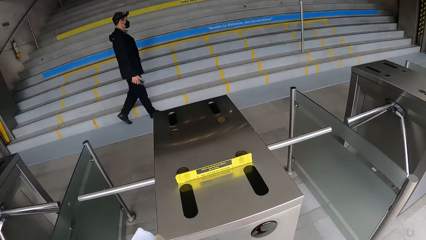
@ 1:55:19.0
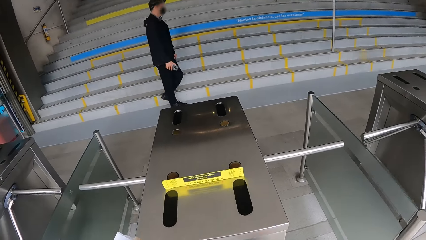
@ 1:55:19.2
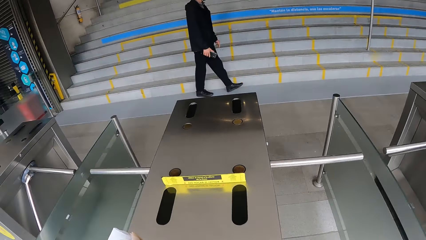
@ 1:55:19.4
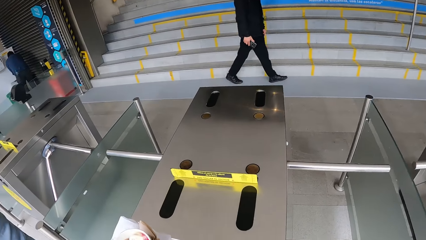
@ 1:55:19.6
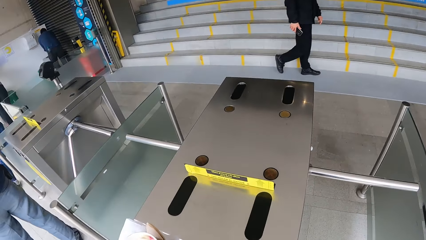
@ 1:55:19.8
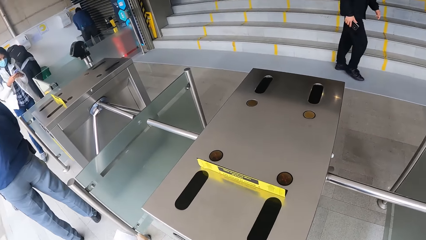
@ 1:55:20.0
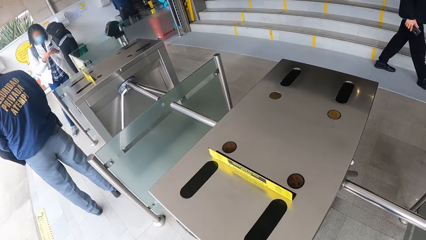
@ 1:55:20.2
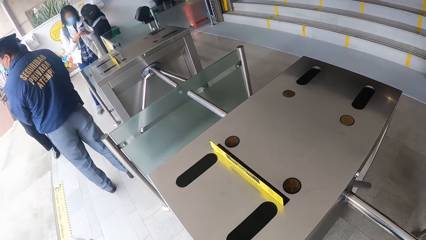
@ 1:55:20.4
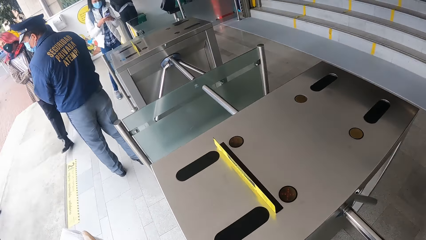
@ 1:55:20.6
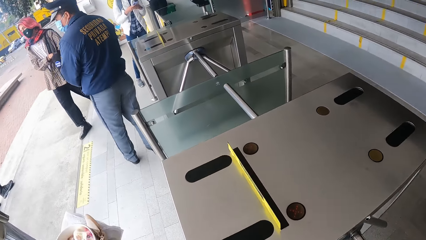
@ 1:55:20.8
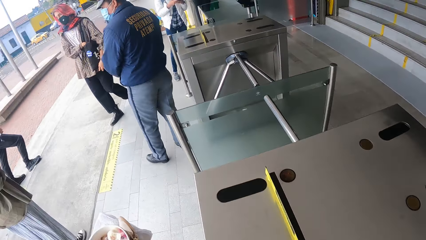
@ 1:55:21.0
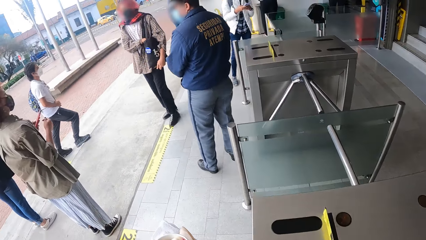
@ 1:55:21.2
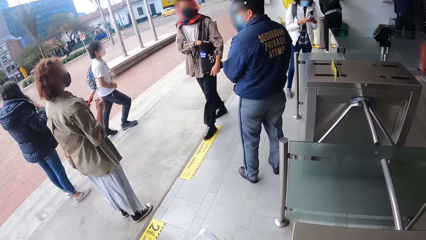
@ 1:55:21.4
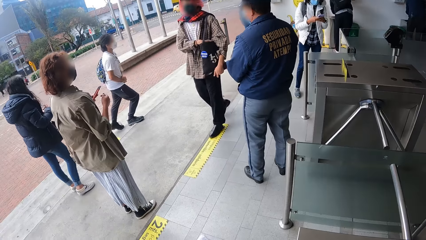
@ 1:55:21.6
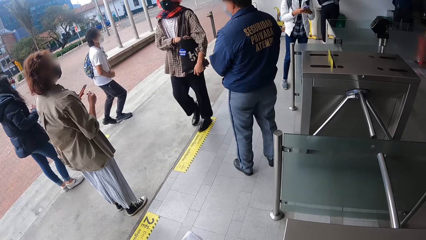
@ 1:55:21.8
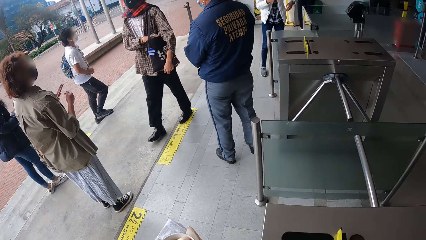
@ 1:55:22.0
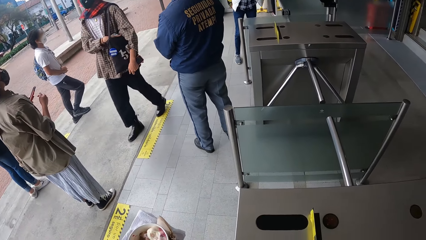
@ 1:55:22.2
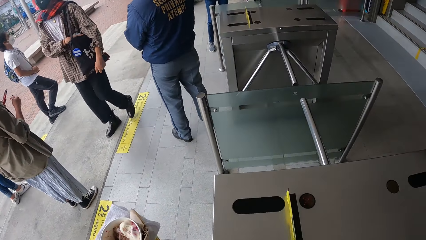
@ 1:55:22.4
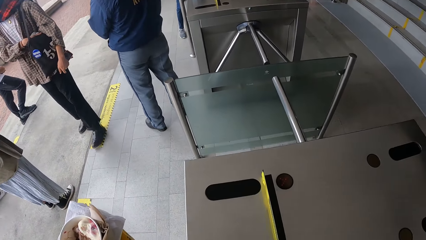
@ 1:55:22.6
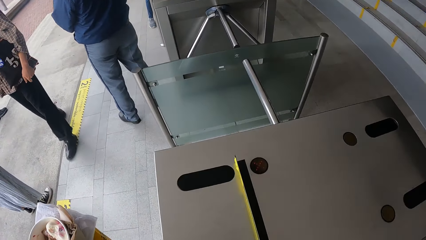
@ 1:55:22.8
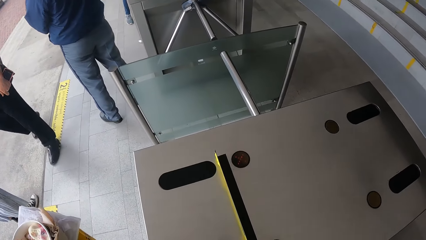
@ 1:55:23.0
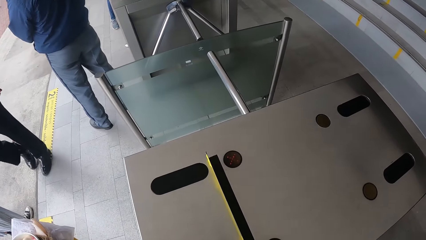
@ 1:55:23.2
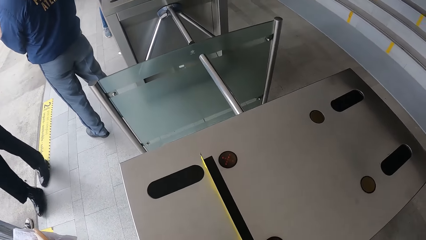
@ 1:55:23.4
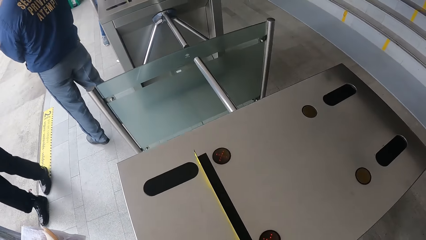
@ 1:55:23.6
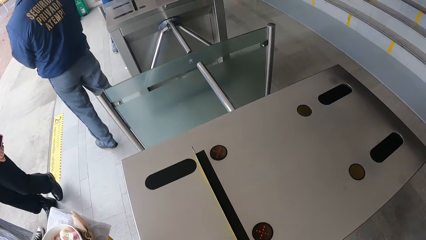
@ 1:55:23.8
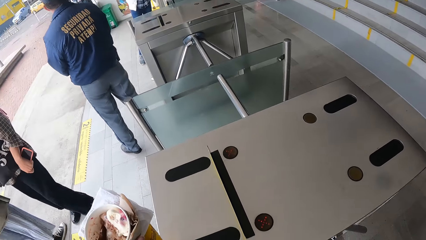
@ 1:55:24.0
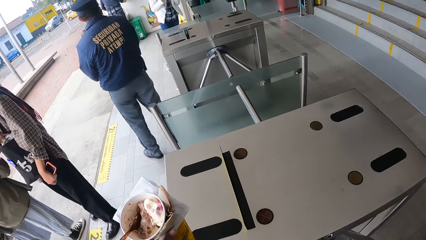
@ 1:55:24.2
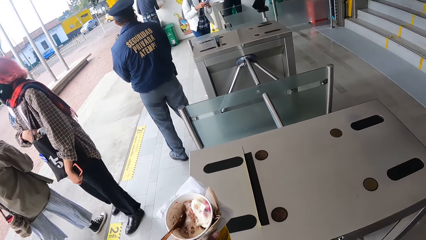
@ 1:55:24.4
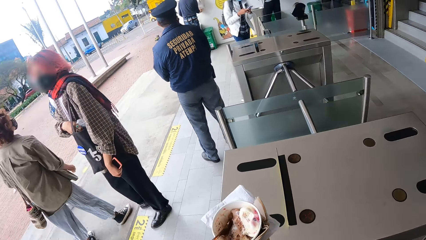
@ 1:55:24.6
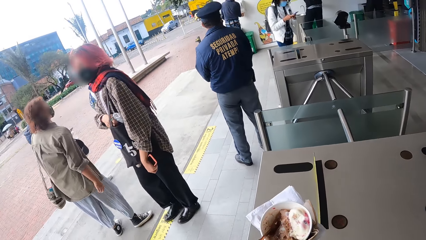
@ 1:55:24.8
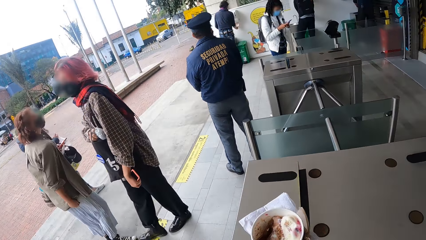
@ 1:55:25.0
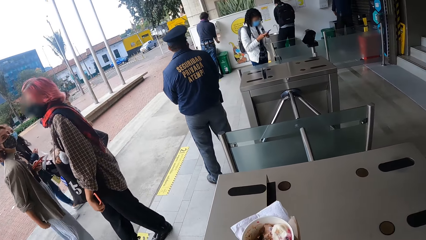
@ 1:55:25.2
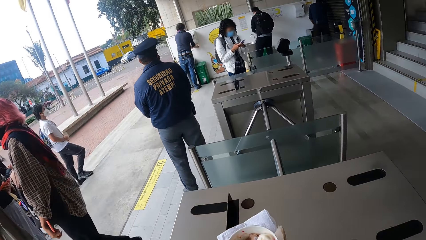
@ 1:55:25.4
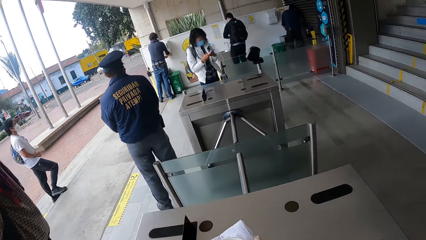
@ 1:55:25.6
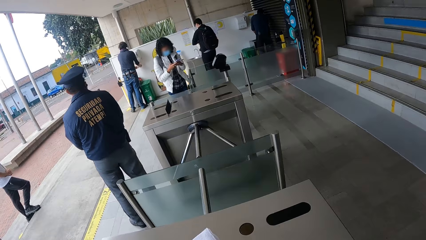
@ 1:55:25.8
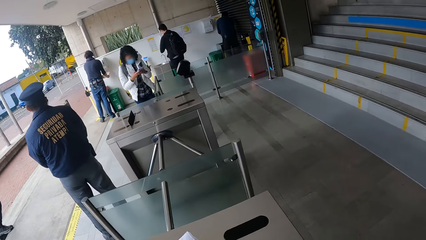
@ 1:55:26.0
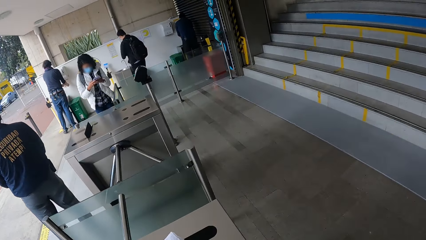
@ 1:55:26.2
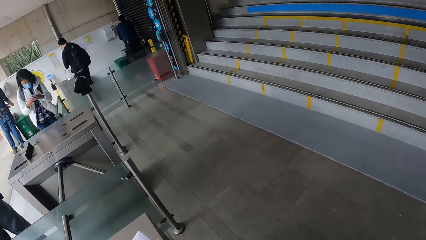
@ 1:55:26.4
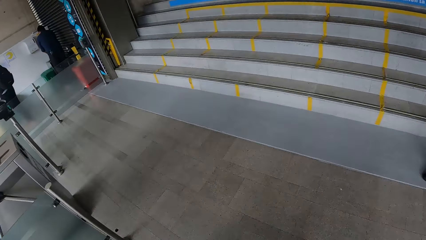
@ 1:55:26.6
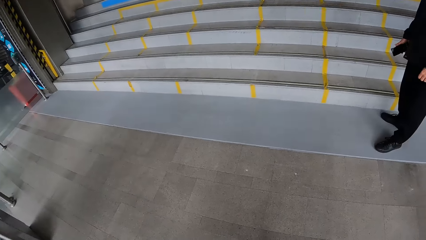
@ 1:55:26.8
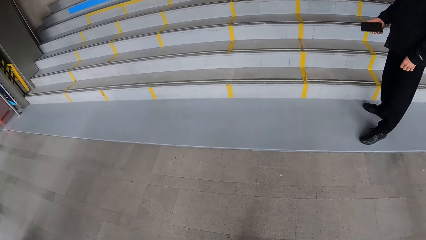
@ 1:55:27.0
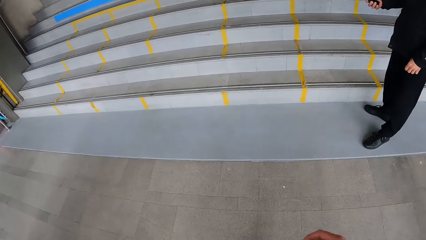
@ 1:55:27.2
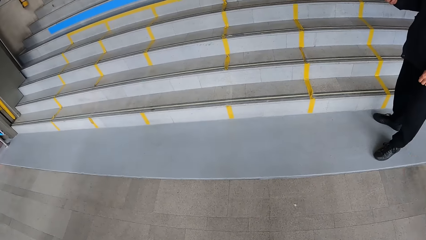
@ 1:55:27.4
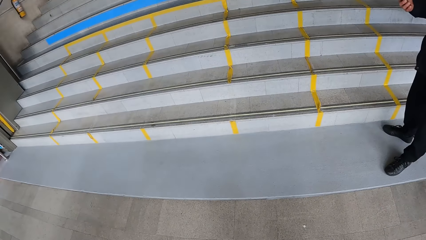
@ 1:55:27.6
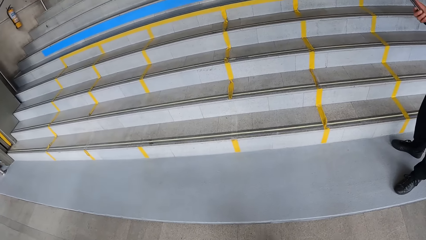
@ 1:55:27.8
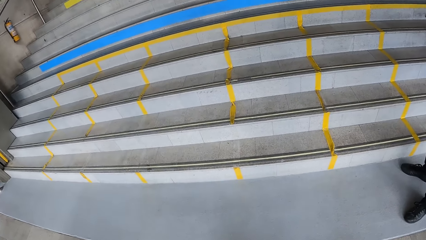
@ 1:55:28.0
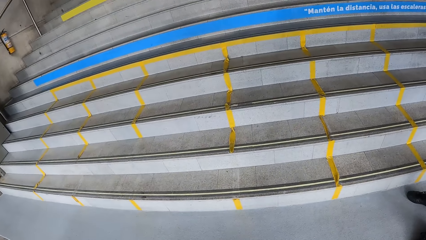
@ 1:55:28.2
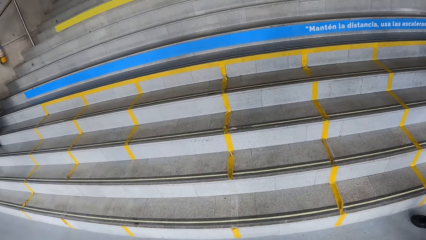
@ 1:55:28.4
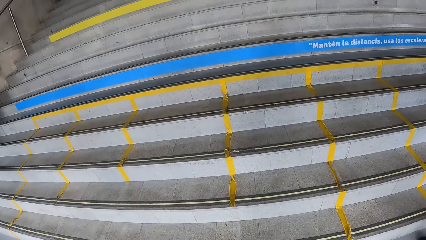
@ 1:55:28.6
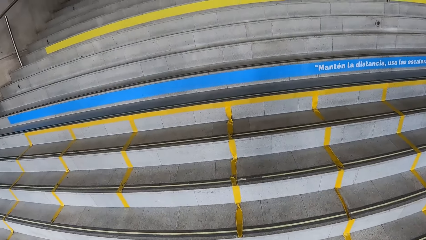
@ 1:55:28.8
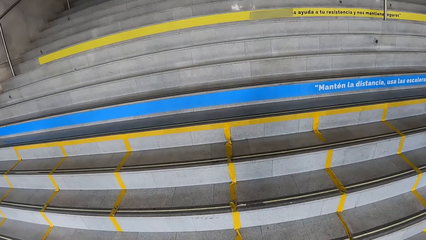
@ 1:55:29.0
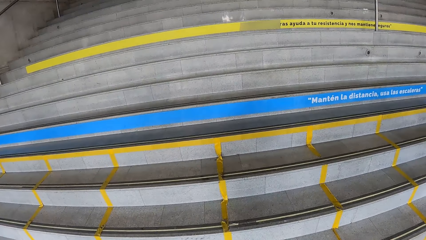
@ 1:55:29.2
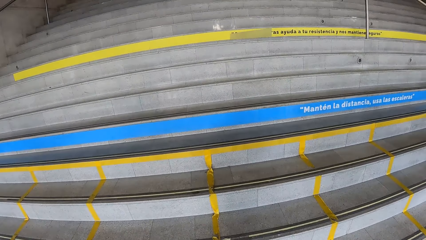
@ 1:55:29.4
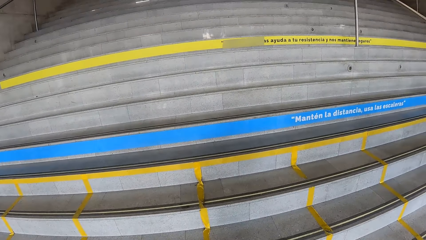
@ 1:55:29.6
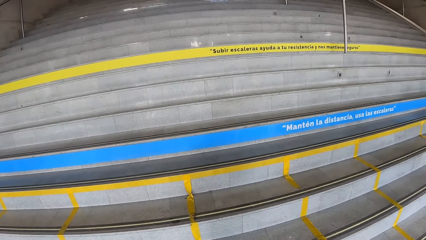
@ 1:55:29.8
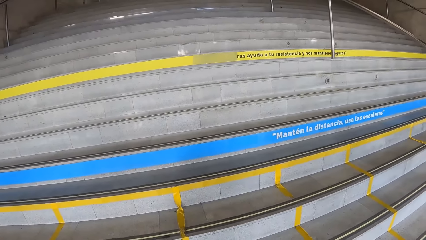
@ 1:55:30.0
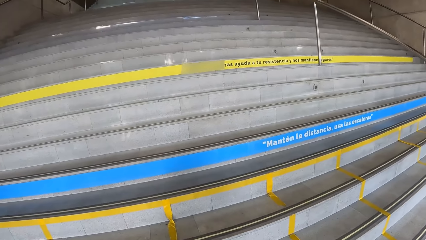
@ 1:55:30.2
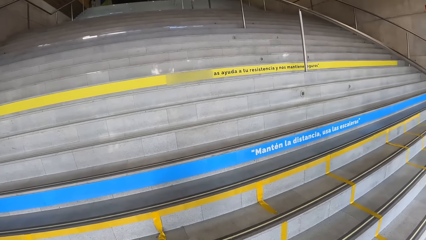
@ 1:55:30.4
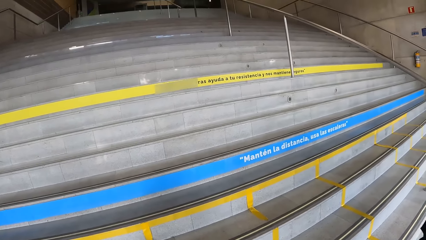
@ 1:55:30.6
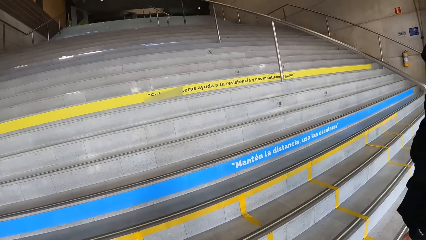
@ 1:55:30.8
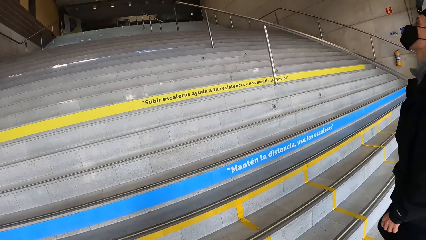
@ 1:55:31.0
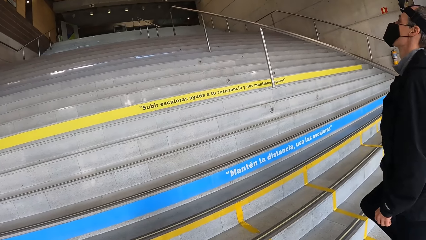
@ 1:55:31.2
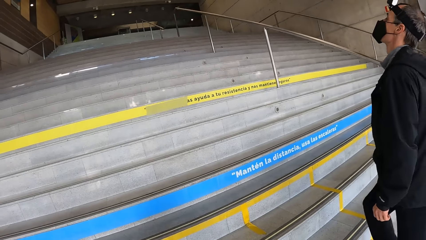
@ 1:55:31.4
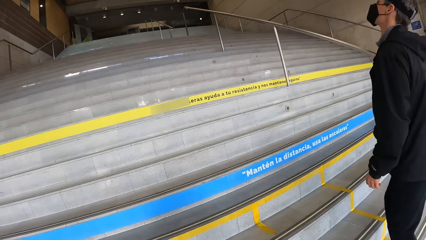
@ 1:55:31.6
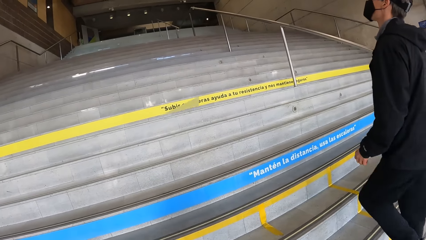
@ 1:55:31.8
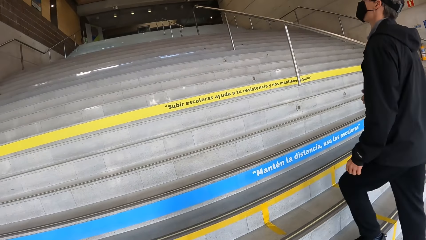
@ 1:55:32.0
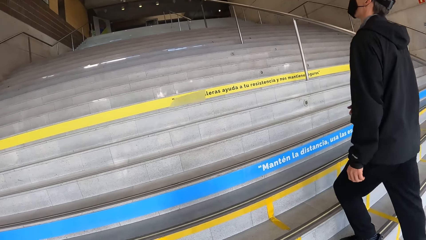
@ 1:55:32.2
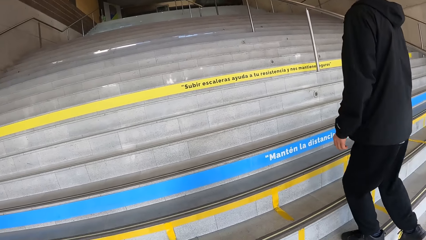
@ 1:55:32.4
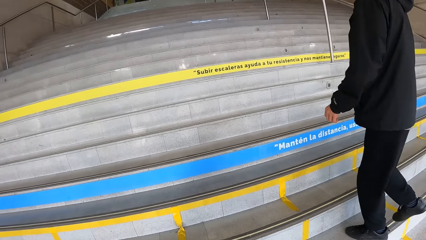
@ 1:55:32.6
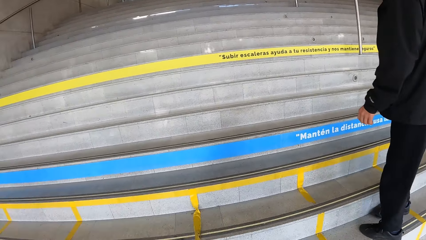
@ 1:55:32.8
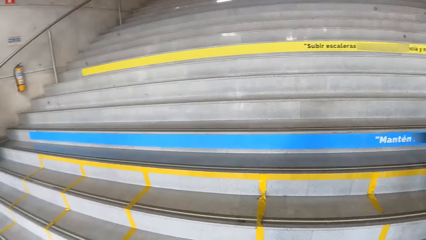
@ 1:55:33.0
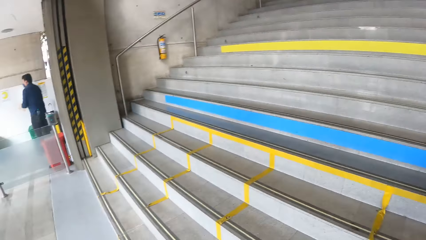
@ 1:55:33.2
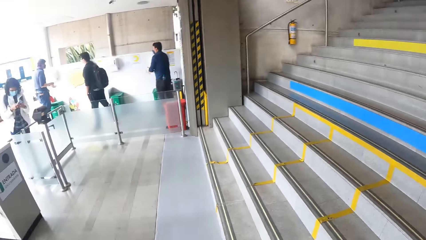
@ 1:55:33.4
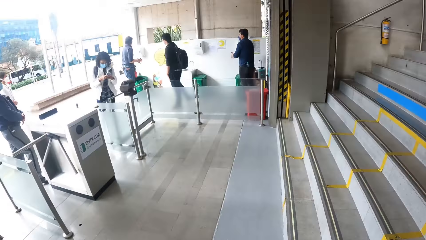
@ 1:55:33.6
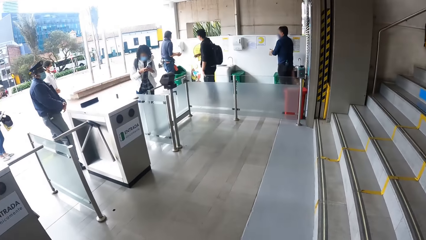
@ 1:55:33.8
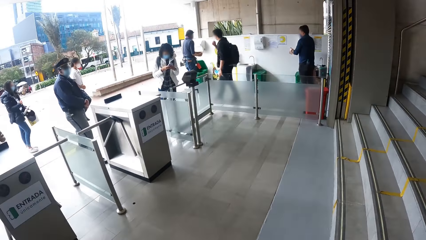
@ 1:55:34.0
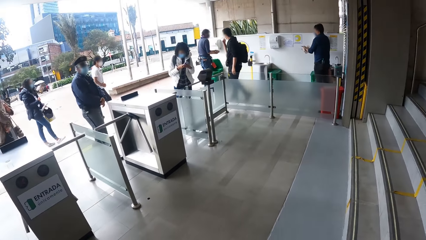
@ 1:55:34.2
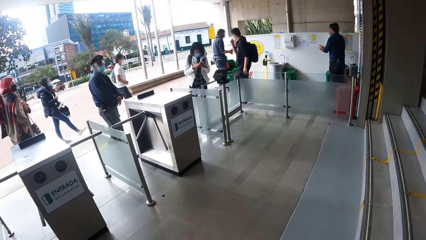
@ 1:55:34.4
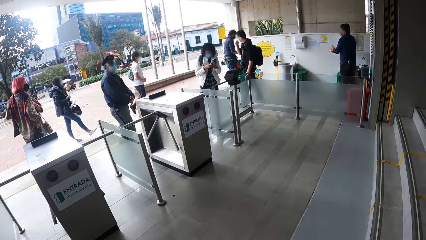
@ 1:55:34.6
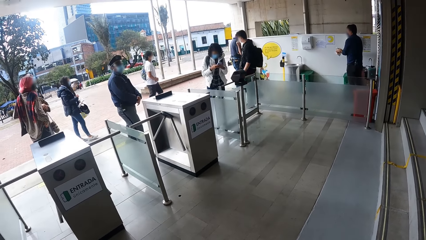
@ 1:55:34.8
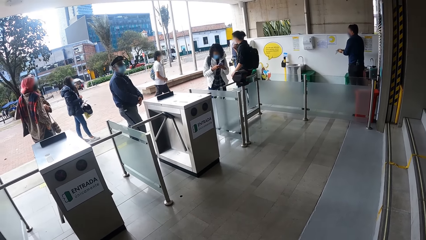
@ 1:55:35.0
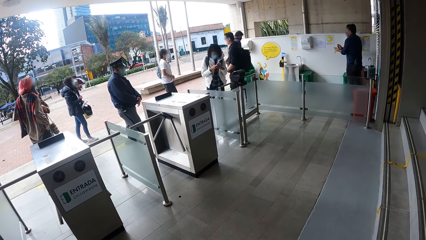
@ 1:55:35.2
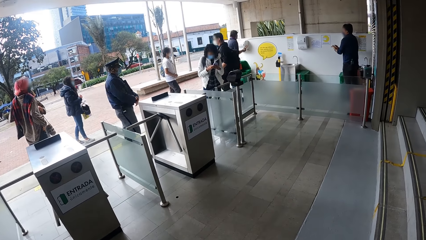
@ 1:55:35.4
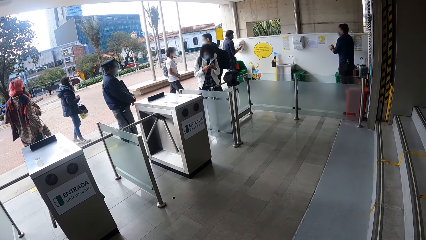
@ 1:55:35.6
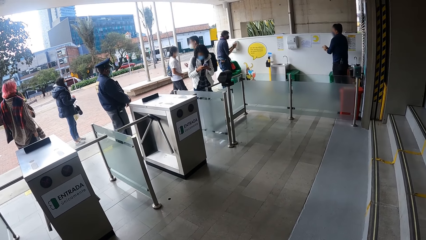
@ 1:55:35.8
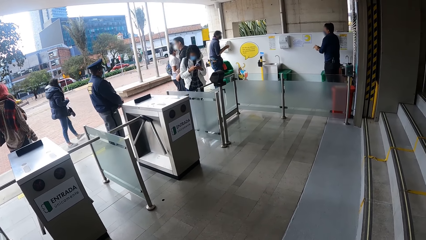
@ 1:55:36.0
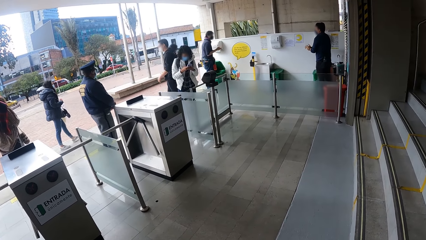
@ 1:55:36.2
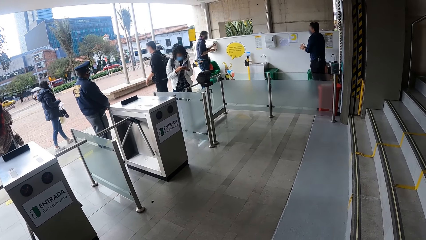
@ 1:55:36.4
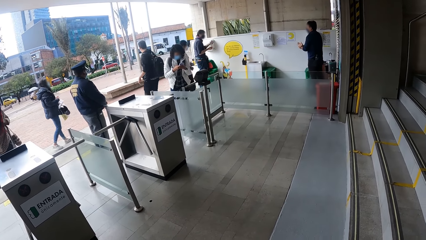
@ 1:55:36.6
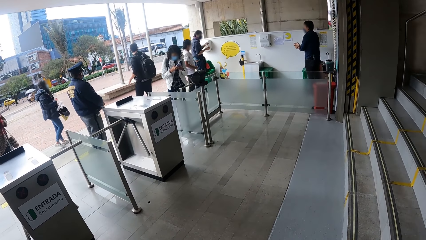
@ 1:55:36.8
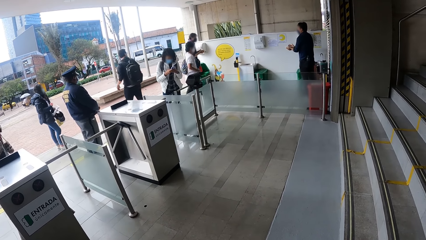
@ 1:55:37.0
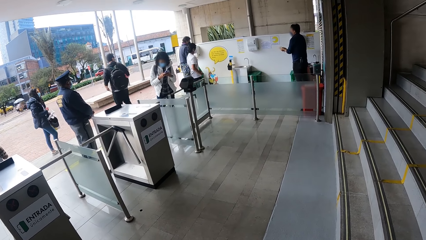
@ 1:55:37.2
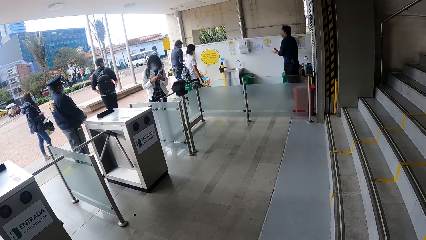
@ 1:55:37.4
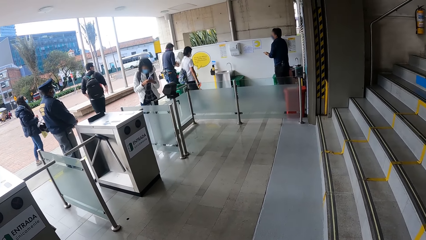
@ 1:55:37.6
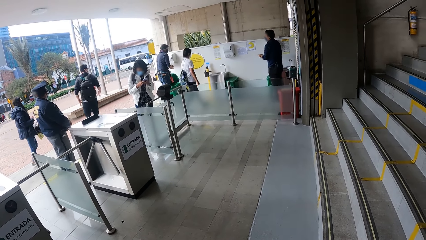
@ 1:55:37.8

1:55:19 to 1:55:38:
The camera wearer walks through the turnstiles. They walk up the stairs. The man walks up the stairs.
